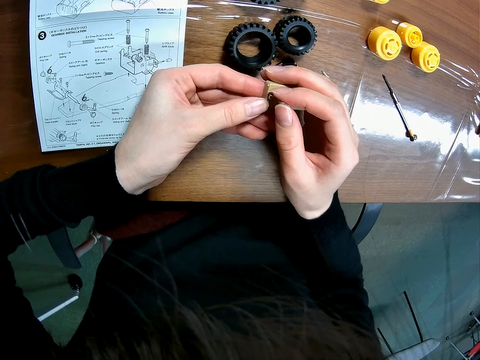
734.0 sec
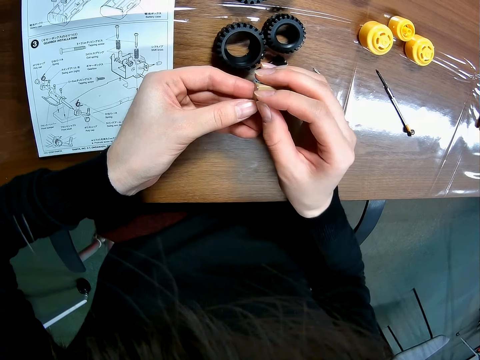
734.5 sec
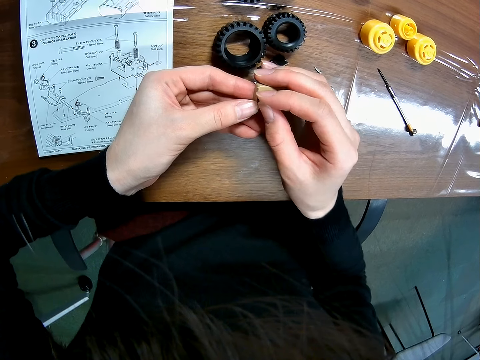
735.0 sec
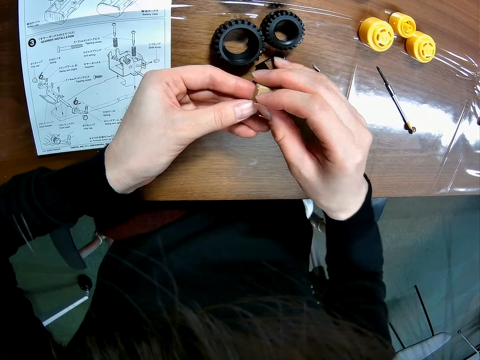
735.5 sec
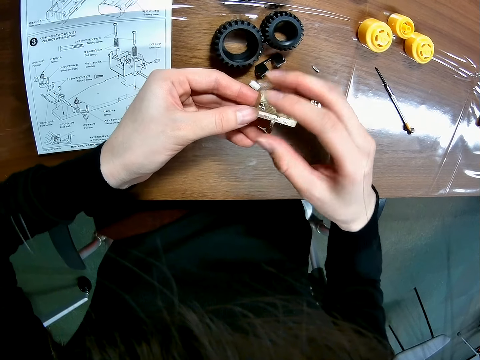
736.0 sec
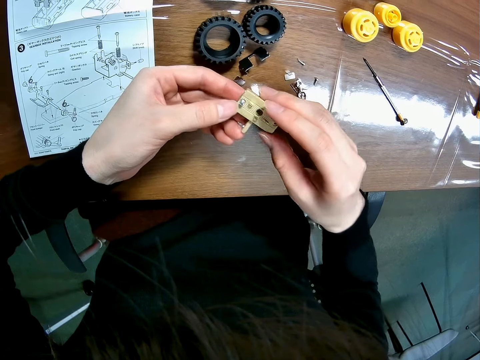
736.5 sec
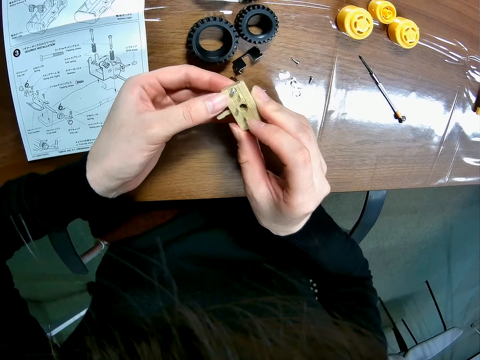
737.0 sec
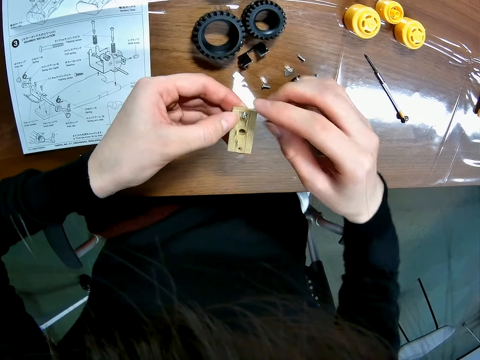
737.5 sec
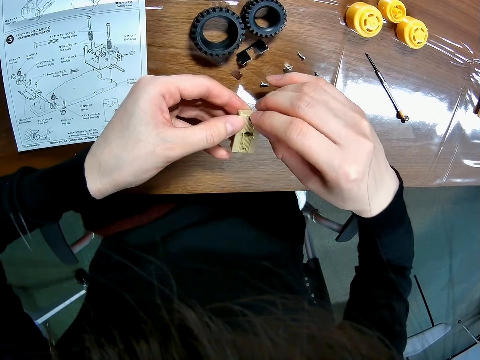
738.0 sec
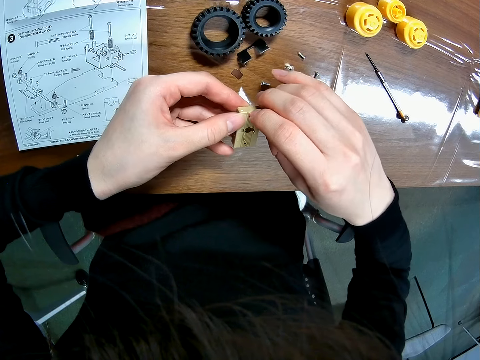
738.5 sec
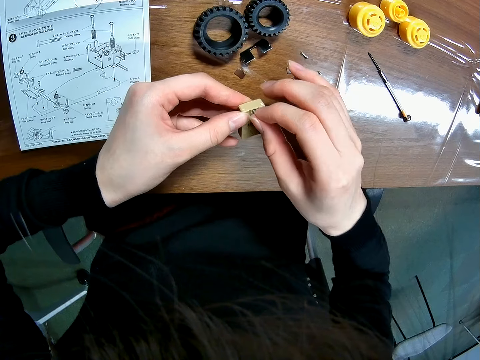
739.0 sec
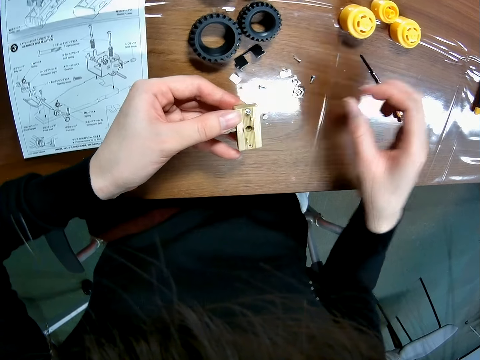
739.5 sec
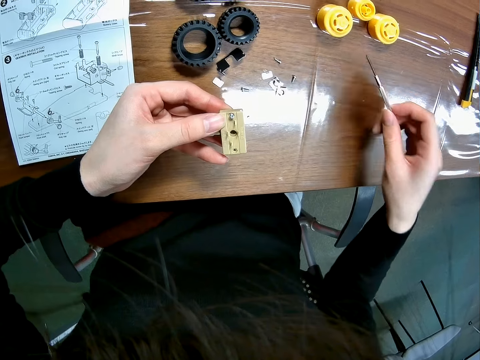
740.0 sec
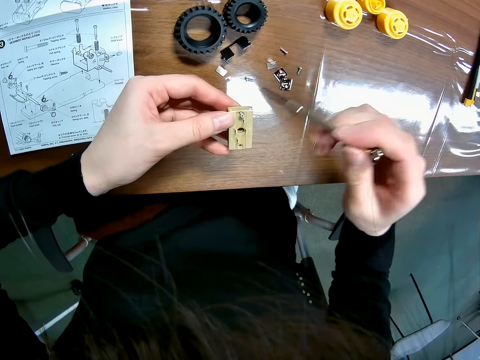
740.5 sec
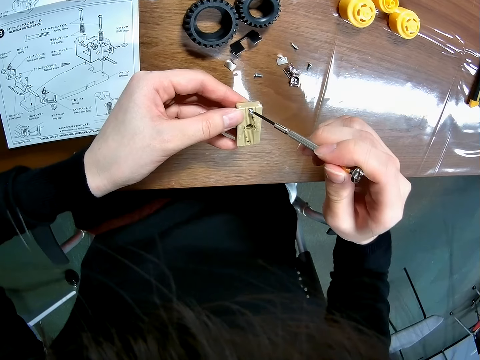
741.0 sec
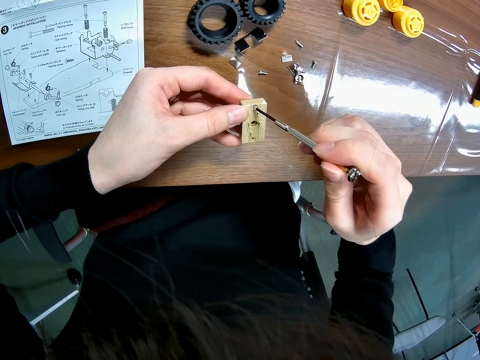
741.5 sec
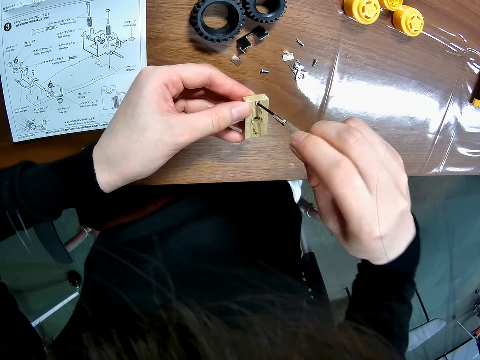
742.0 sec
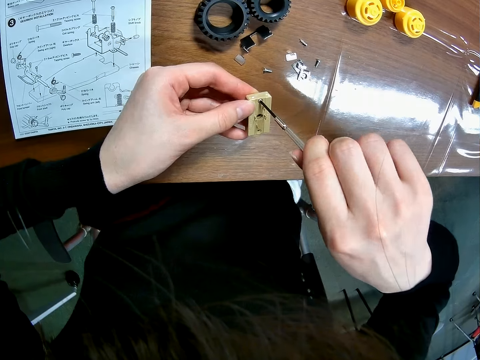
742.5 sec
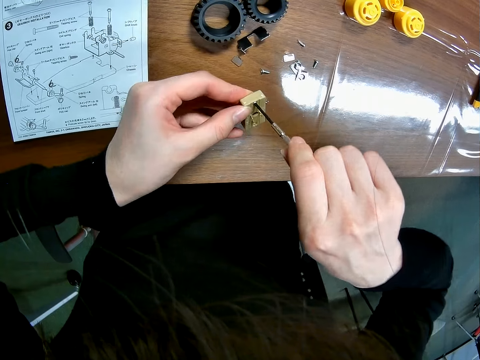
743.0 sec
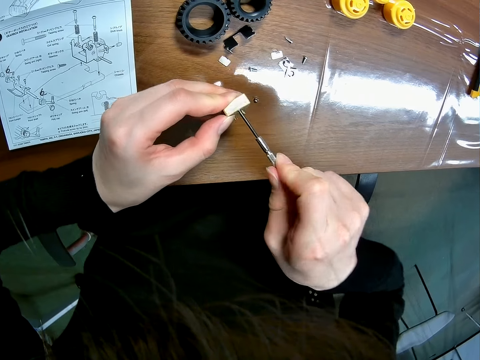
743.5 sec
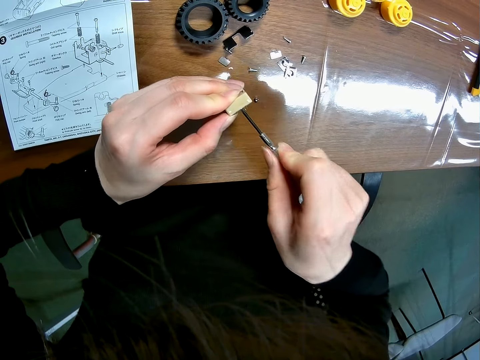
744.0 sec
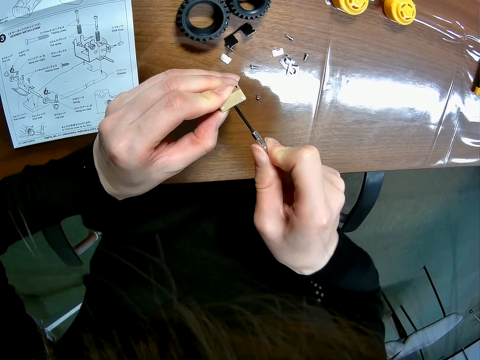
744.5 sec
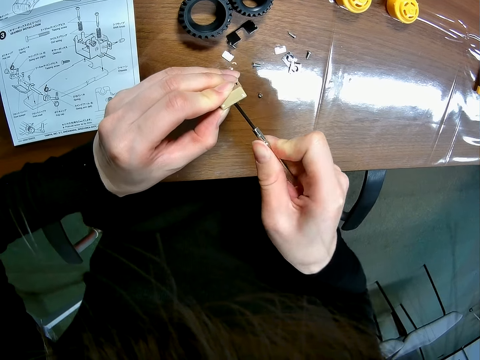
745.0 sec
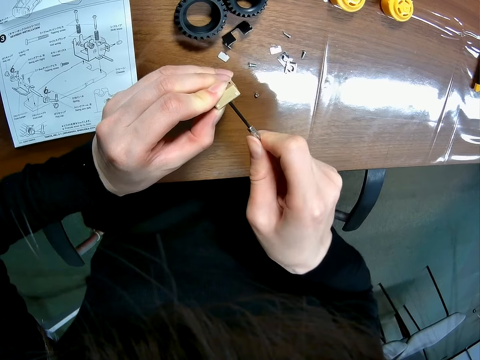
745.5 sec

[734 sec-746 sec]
The camera wearer screws the toy car's component. She turns something. She fixes the bolt into something. She picks the screwdriver on the table with her right hand. She screws the toy car's component with the screwdriver.

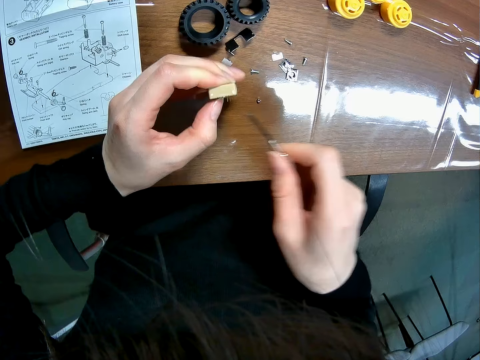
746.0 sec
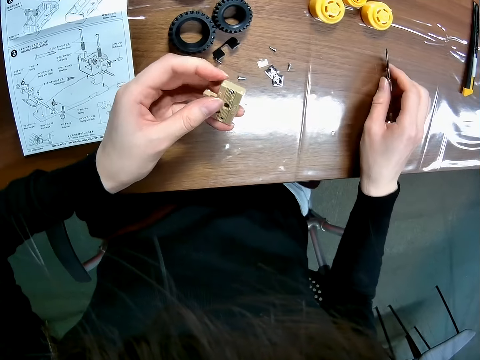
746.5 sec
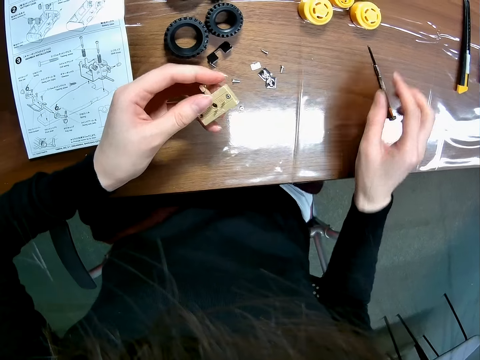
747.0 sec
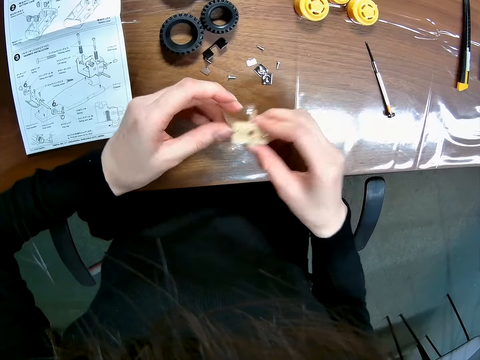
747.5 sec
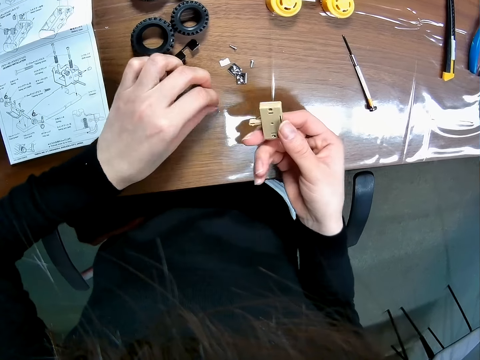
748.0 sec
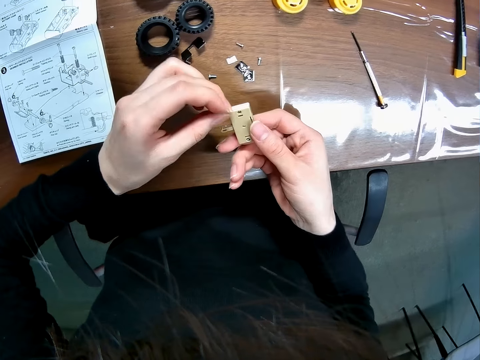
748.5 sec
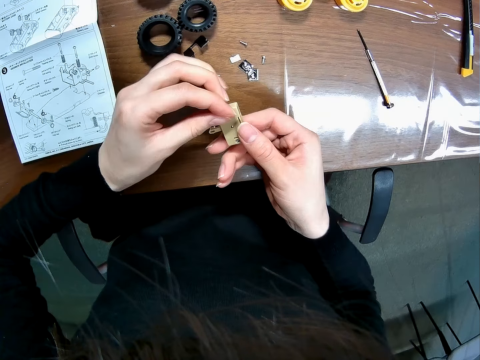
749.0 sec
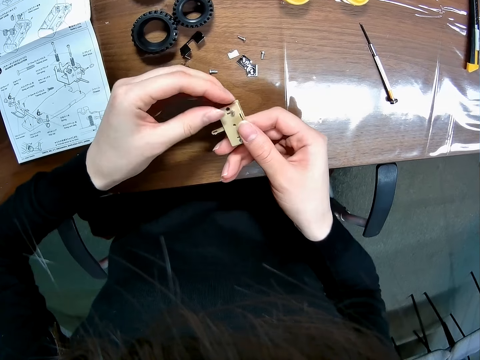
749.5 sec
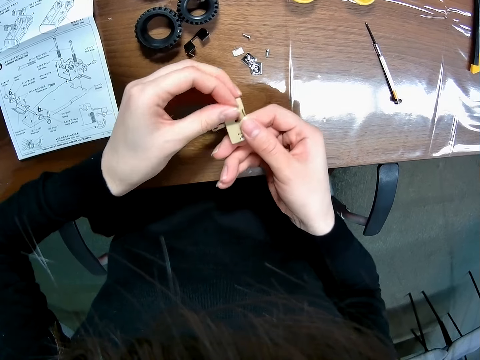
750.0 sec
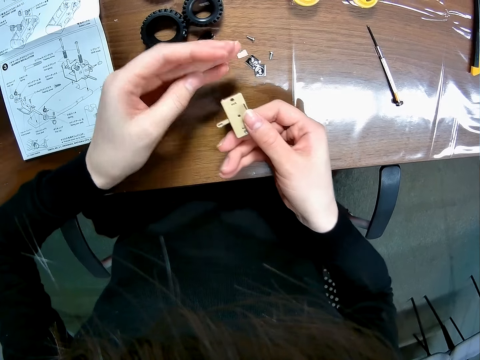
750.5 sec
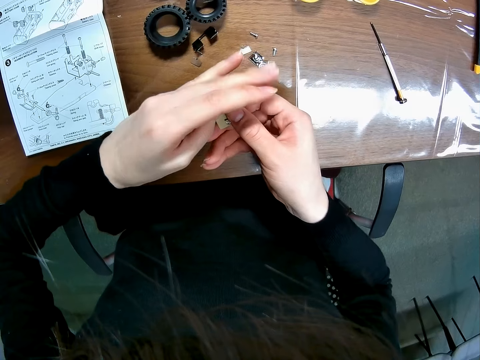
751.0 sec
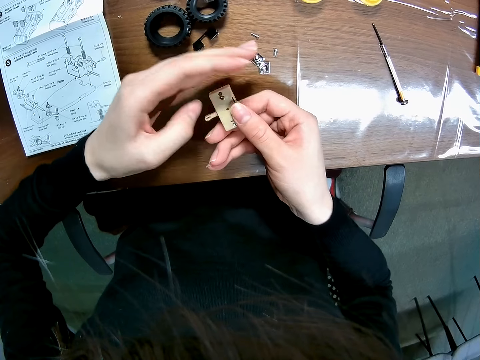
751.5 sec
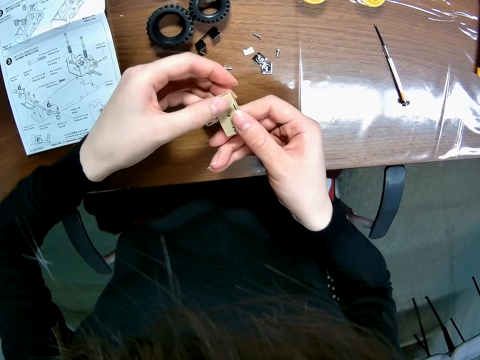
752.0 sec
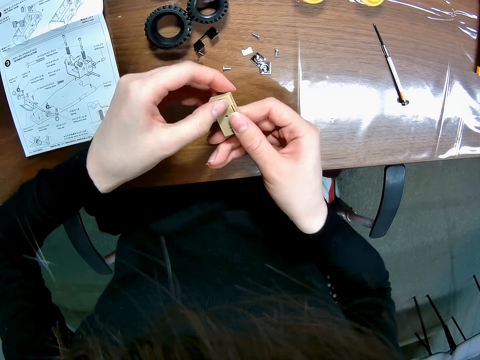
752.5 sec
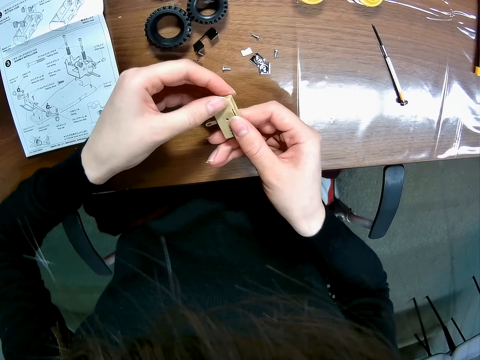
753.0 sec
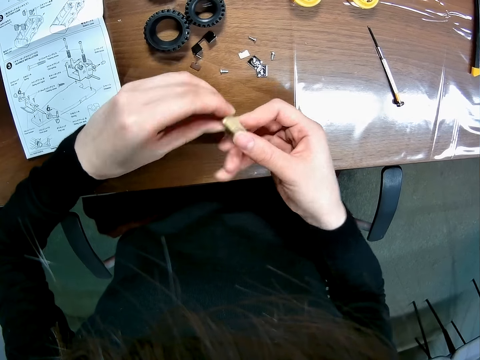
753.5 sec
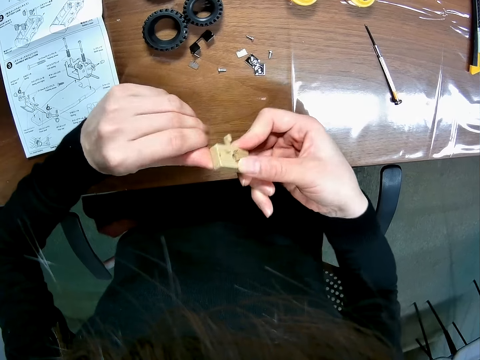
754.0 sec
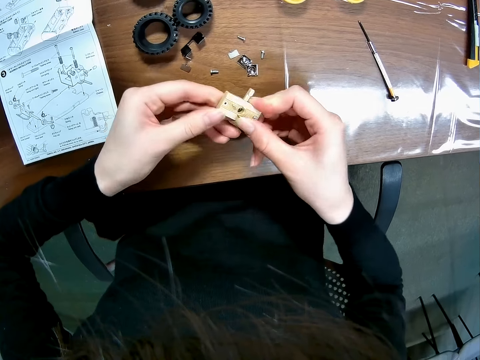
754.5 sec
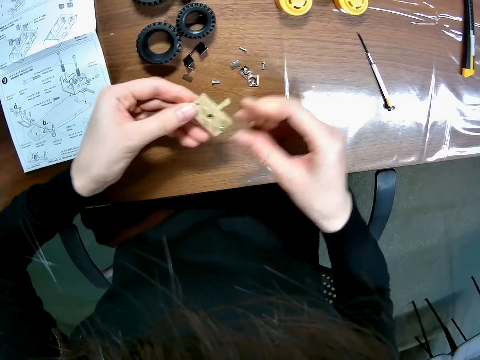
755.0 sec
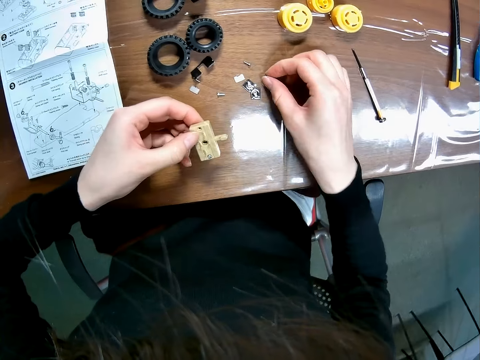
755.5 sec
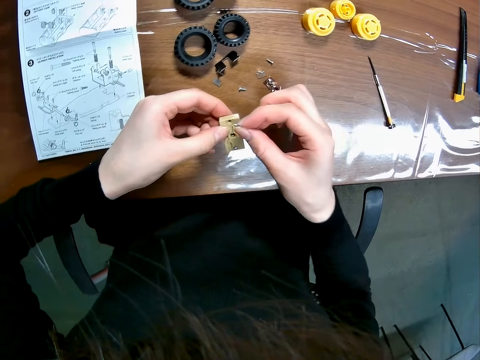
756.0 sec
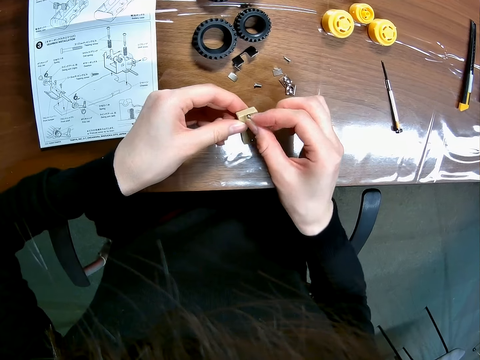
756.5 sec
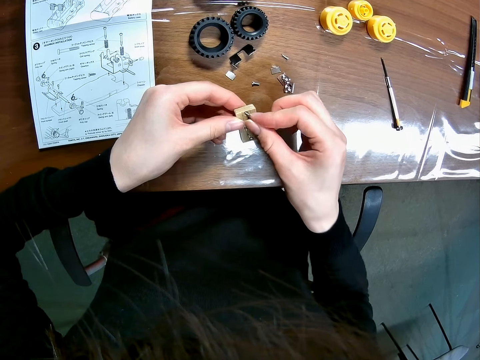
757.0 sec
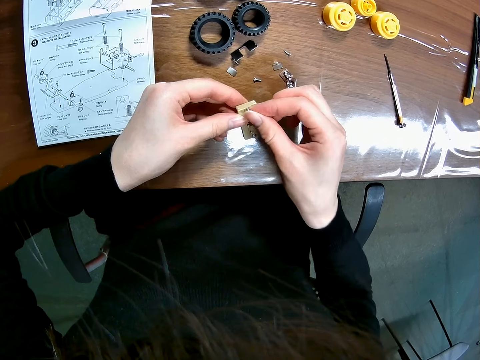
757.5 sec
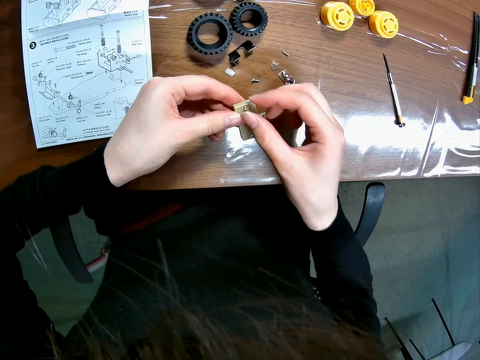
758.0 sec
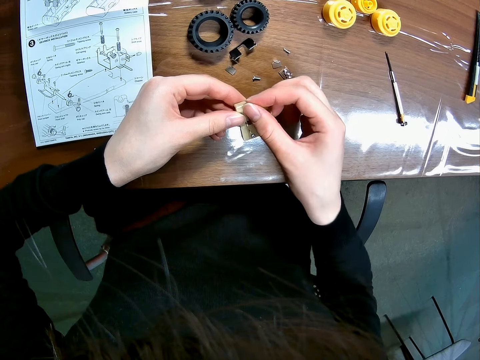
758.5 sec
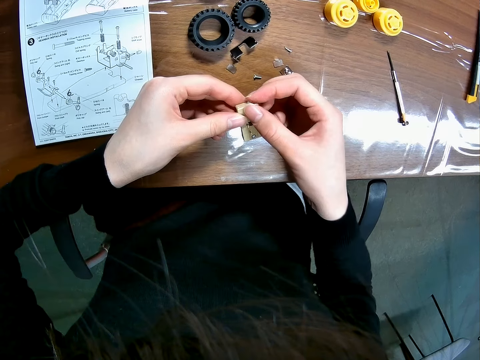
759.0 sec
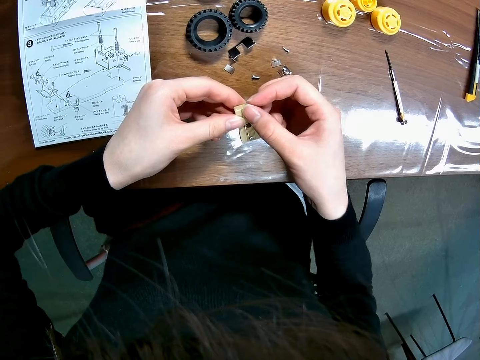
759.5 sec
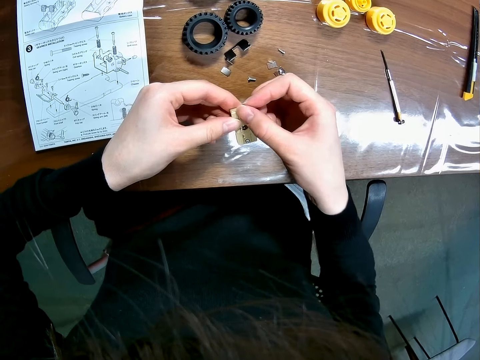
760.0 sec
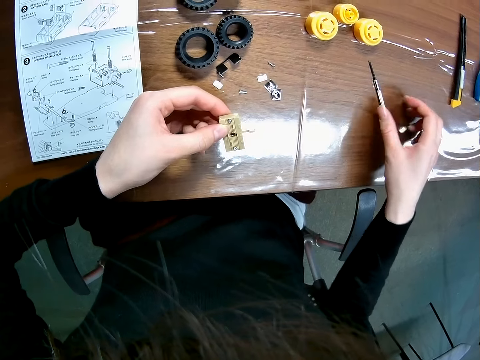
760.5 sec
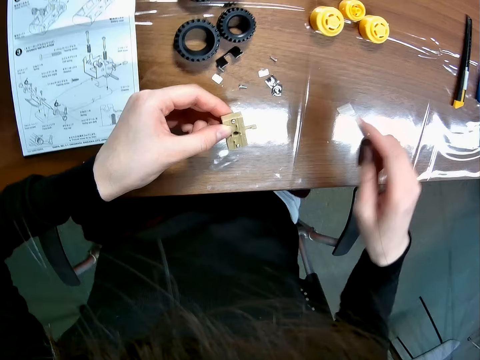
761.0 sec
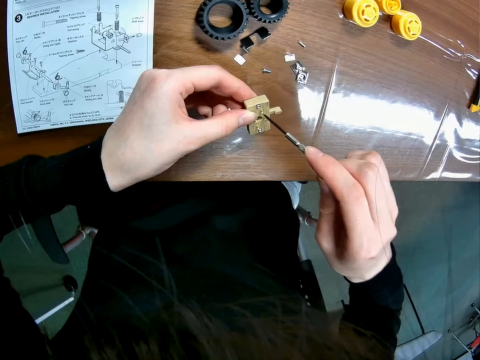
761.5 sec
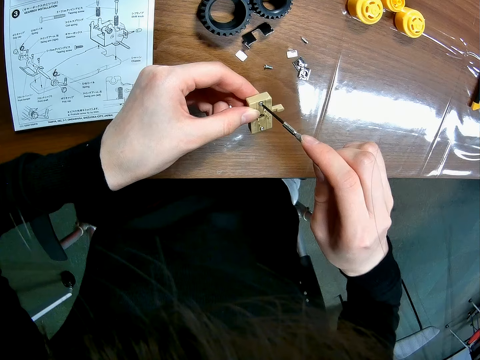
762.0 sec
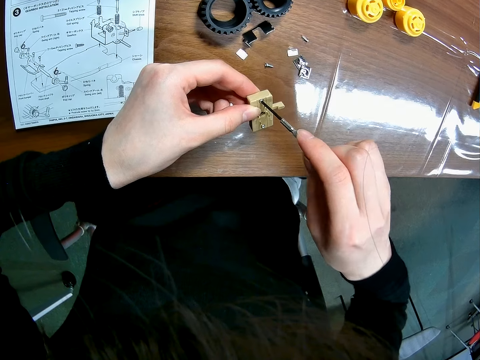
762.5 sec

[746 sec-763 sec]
The camera wearer drops the screwdriver on the table. She switches the toy car's component to her right hand. She picks the screw on the table with her left hand. She screws the toy car's component. She turns something. She picks a screw on the table with her right hand. She screws the toy car's component. She picks the screwdriver on the table with her right hand.
